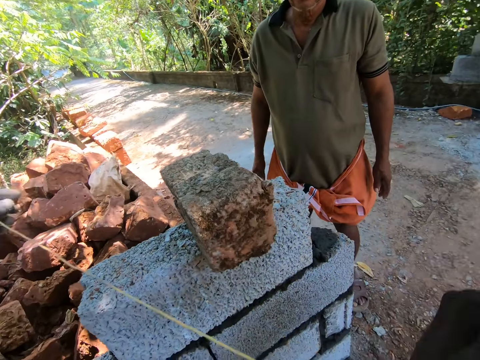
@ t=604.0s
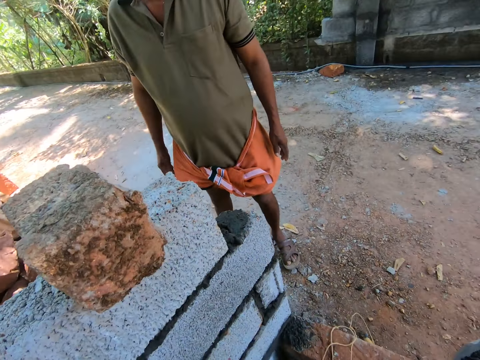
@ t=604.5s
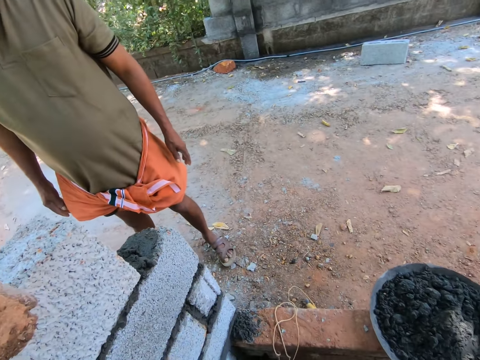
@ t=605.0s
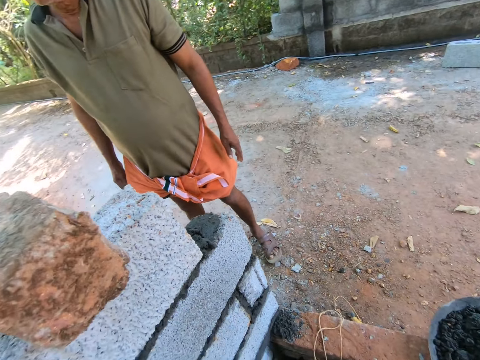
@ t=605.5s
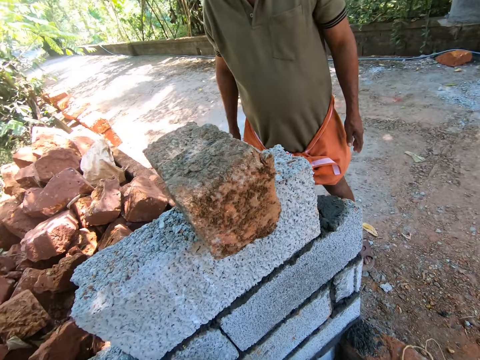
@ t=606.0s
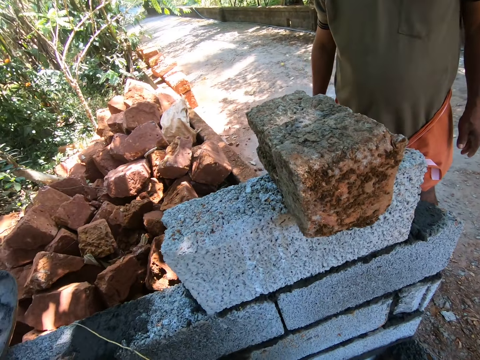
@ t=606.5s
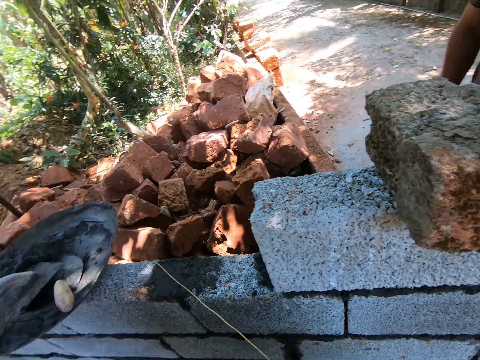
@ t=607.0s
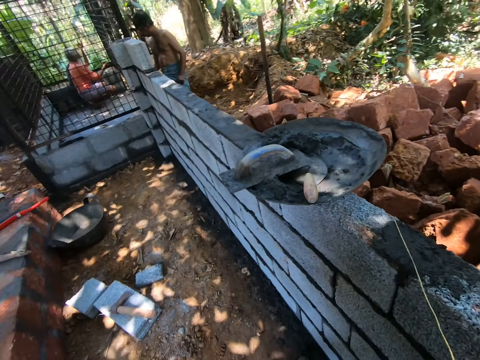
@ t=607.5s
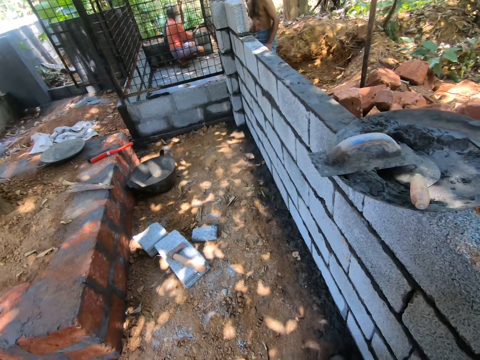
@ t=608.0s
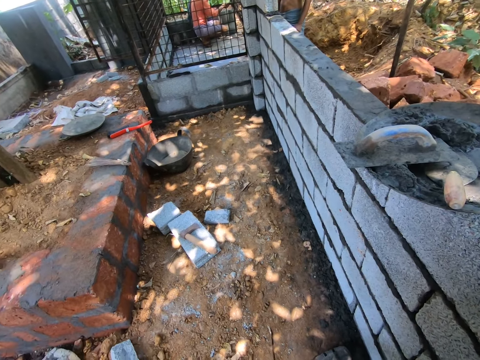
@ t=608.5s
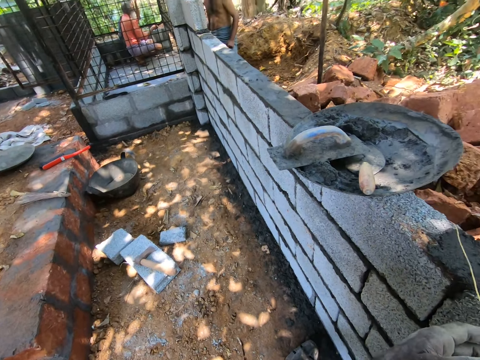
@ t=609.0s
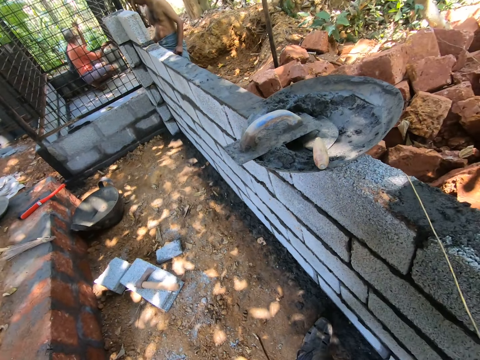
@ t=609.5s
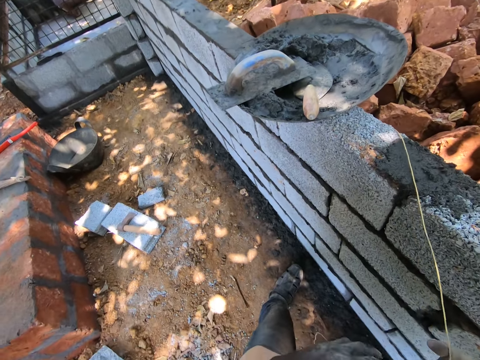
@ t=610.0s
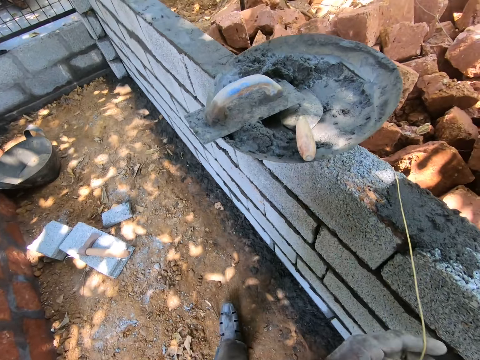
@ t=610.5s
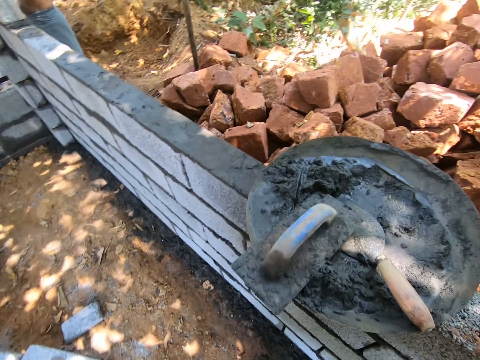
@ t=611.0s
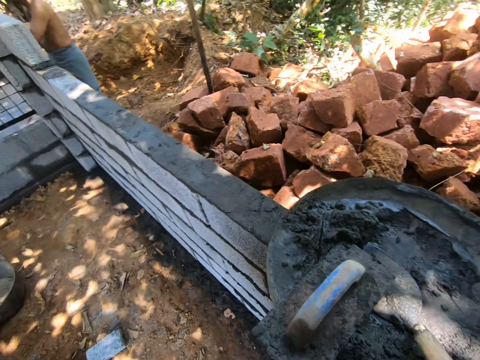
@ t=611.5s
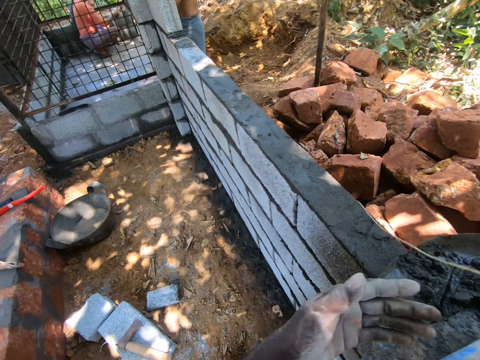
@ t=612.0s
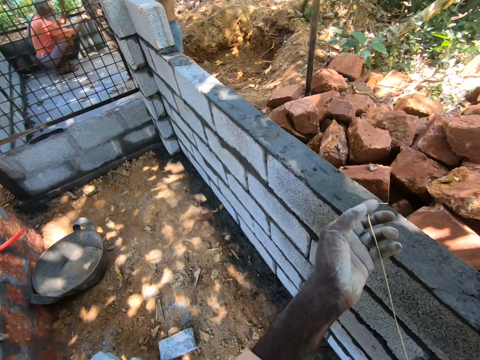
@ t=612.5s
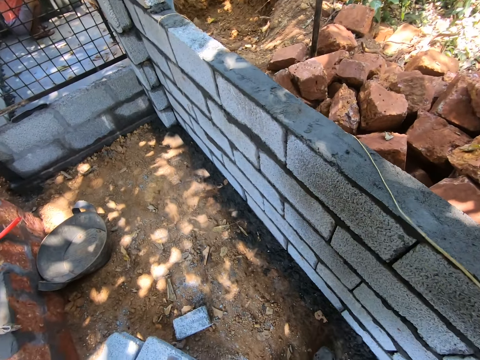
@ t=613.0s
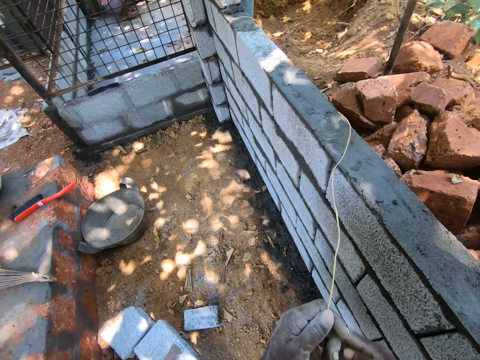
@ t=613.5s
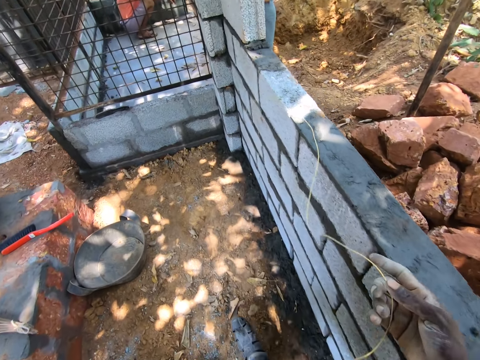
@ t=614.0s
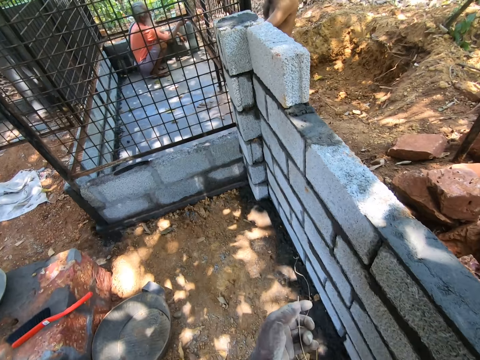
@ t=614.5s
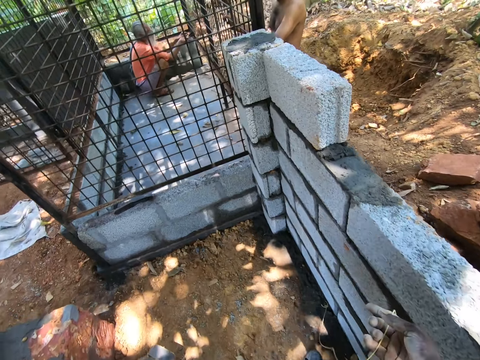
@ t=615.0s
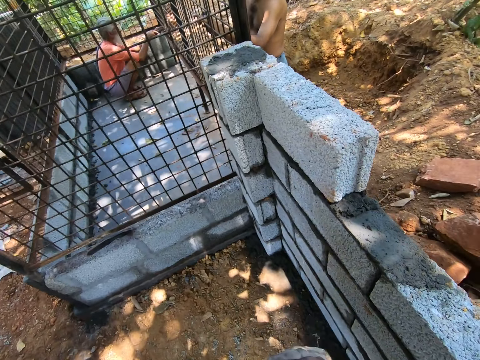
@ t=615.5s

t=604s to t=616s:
The camera wearer places the string on a stone. They speak to a man. They stare around. They walk along the wall. They pull the string.

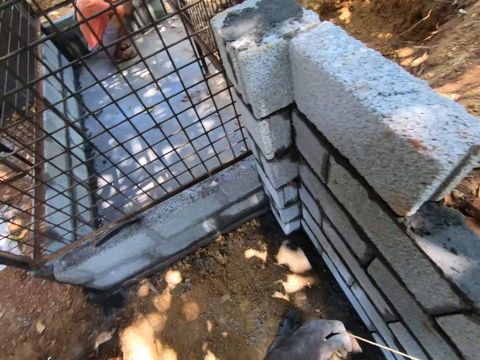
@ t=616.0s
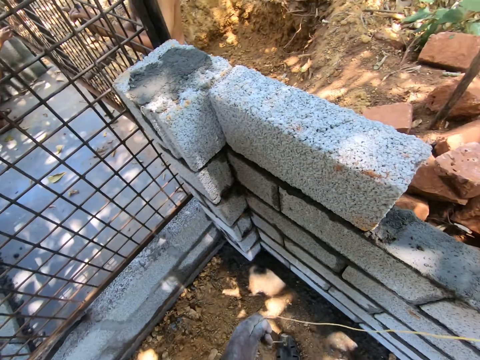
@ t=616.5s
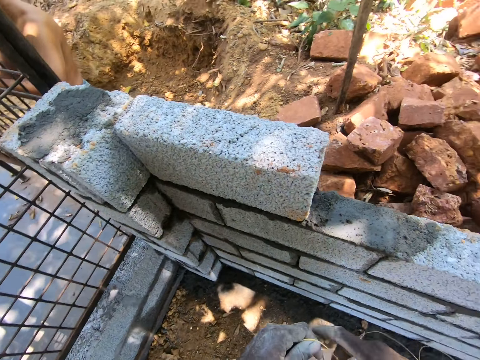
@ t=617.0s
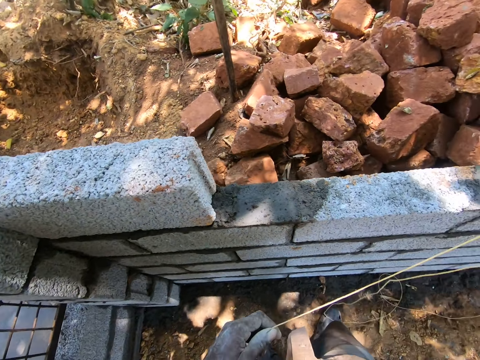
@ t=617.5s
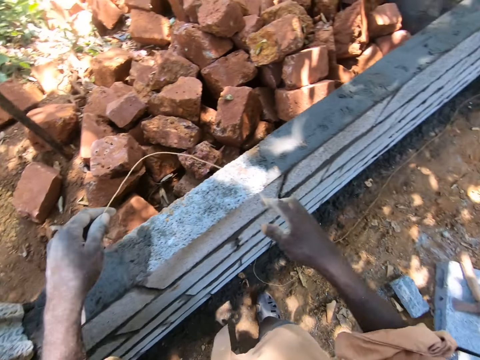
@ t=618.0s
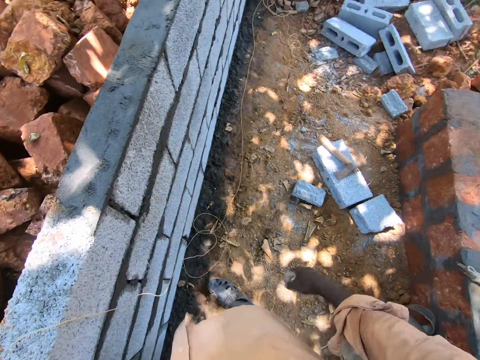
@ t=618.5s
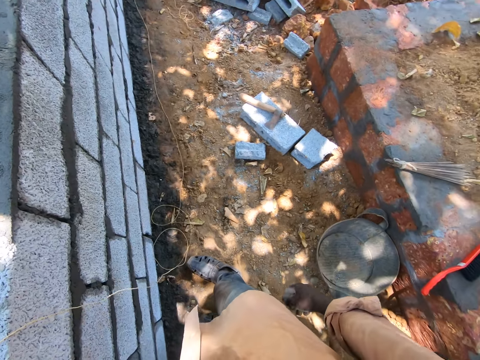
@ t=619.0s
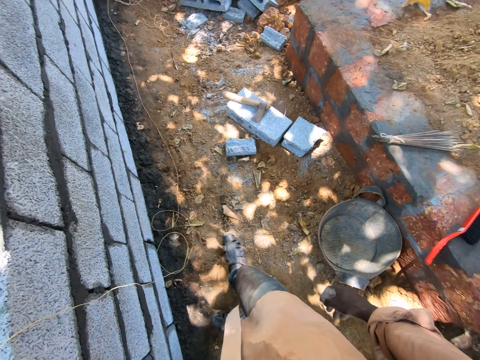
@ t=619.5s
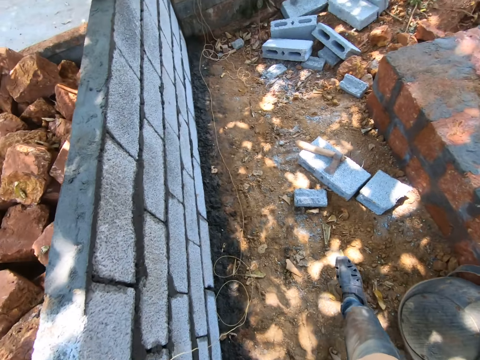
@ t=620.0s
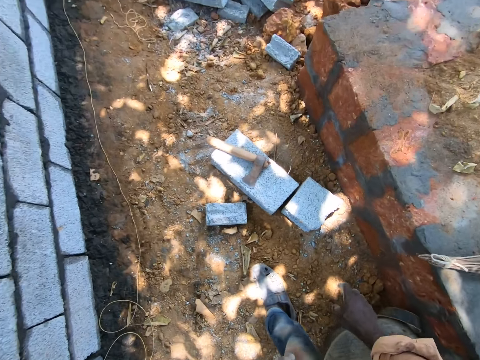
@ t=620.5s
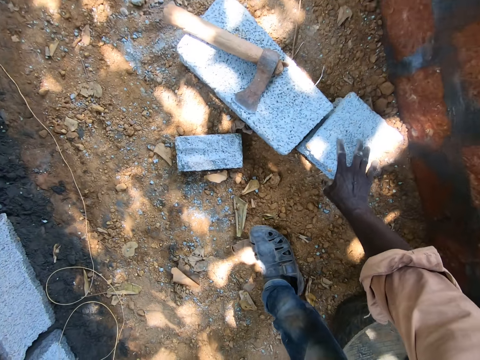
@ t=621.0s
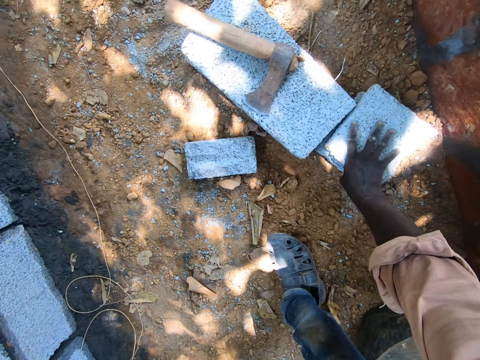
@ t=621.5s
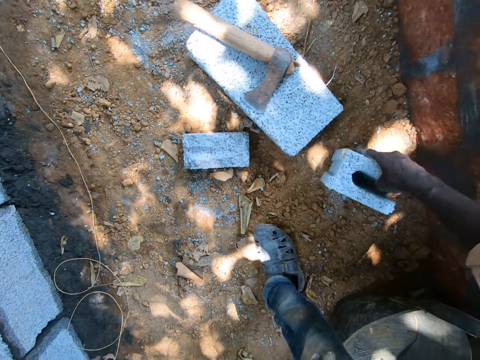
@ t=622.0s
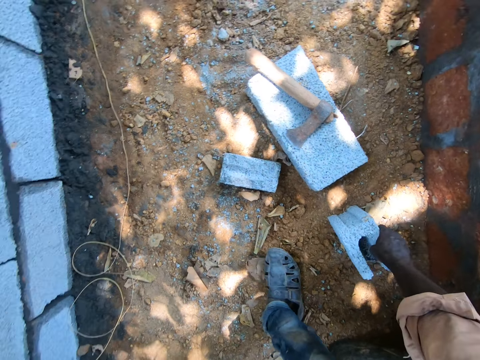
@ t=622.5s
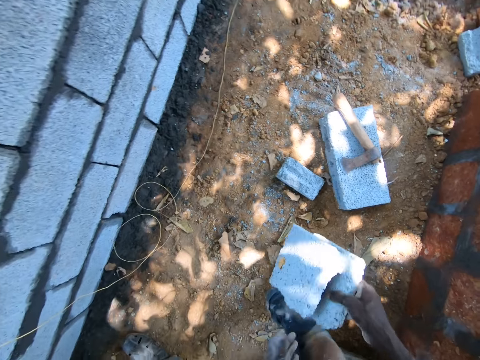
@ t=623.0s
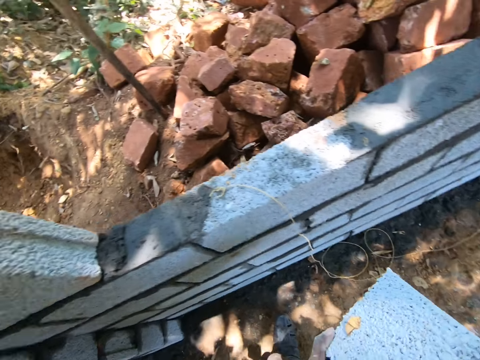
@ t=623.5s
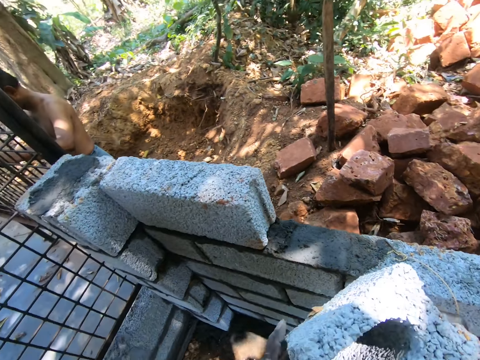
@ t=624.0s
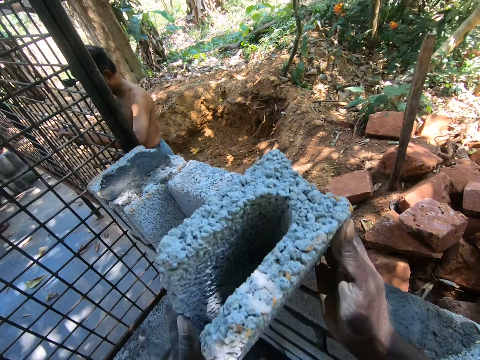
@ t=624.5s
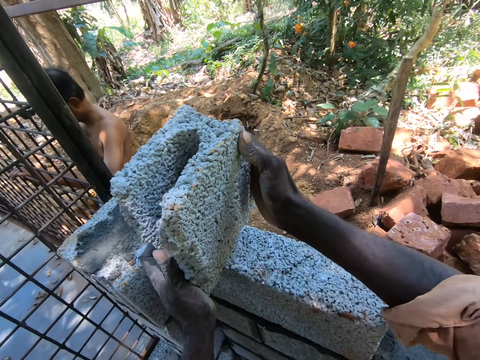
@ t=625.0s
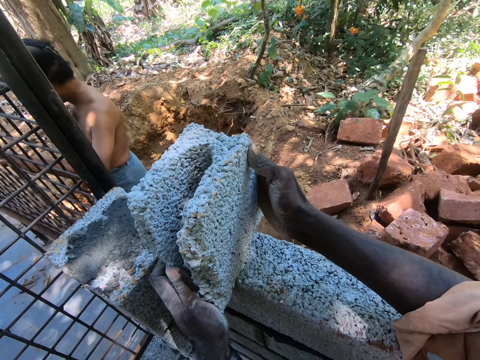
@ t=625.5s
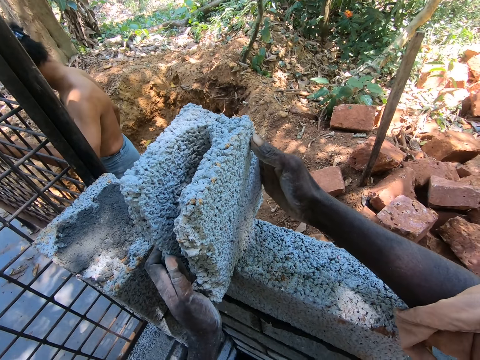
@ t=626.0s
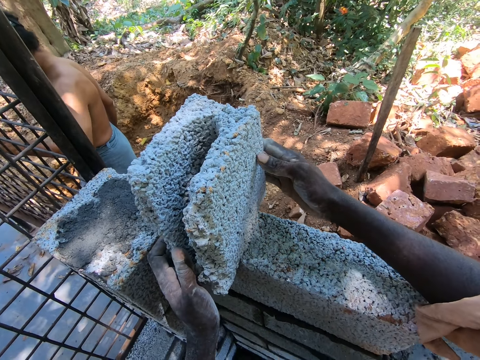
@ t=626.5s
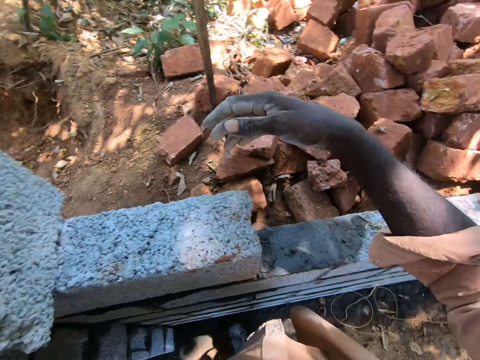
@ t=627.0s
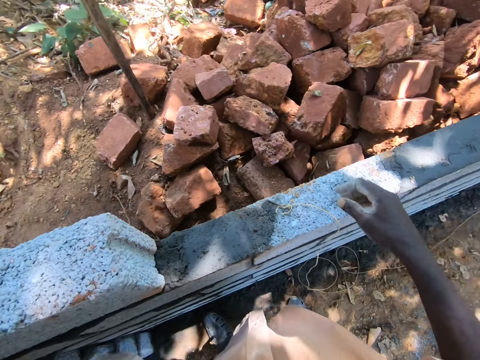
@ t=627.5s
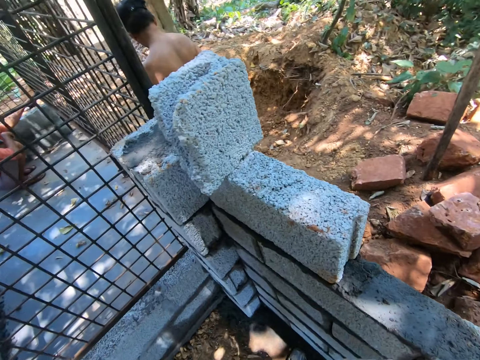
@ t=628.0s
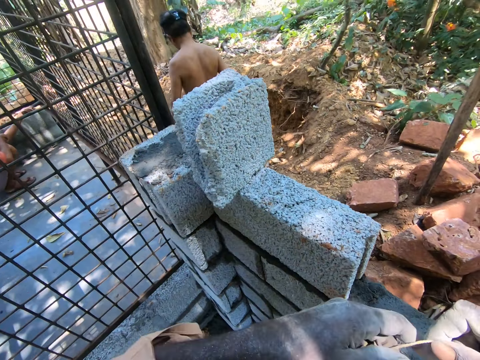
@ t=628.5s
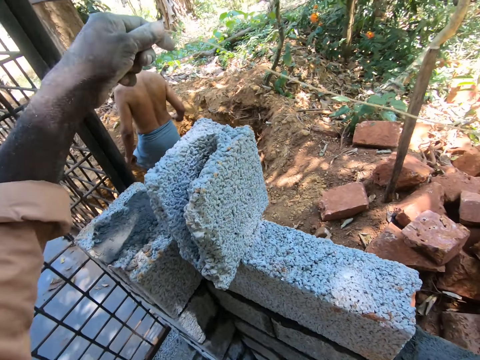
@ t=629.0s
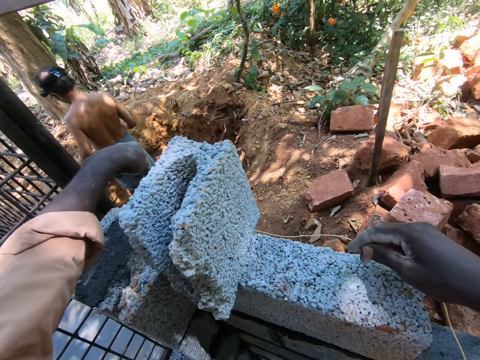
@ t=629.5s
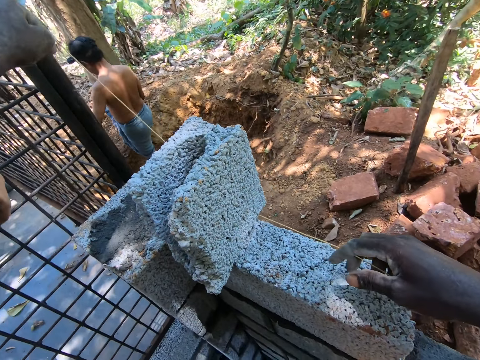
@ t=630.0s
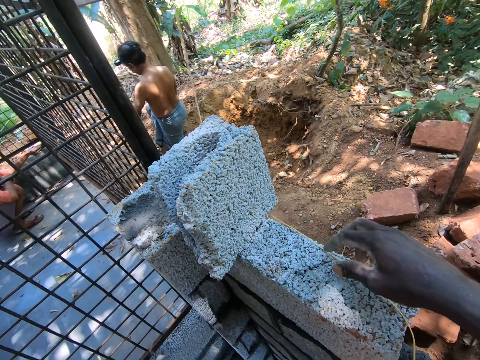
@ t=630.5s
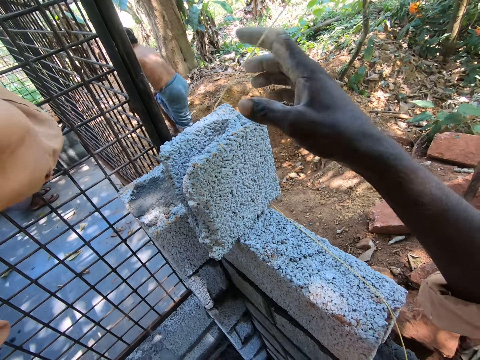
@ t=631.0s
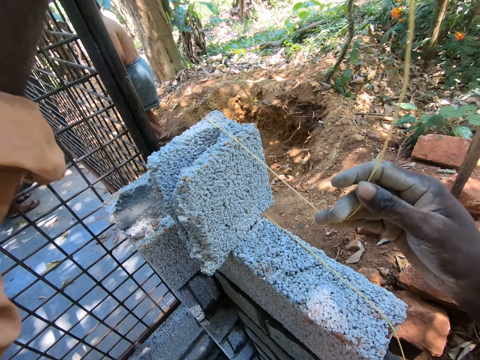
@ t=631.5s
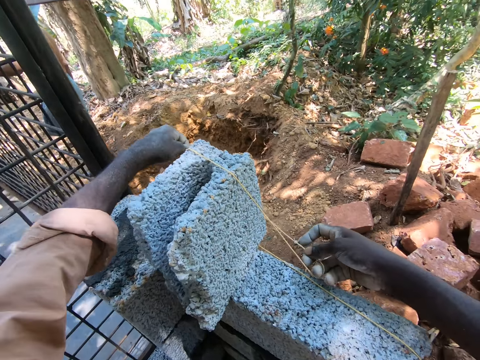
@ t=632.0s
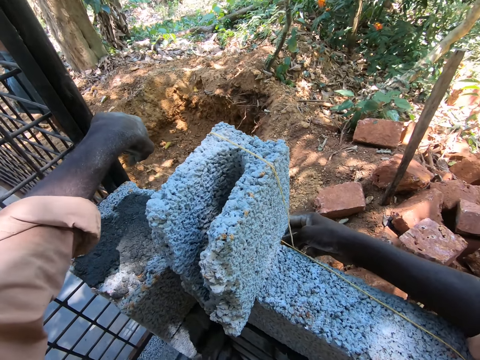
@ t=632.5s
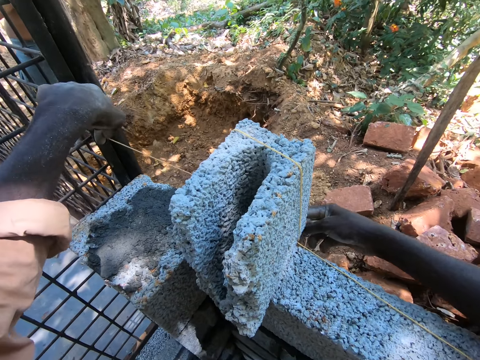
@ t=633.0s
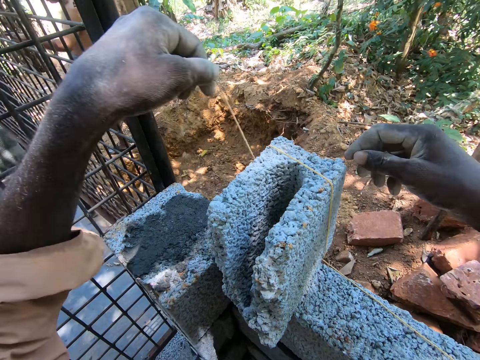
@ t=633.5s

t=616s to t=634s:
The camera wearer moves around. They stretch the string. They walk around. They pick up a building stone or concrete brick. They move around. They place the concrete brick on the wall. They stare around. They pick up a rope. They pull the string. They stretch the string. They tie the rope on the concrete brick. They measure a stone with the string.
